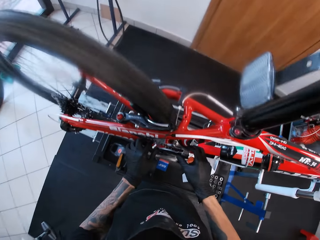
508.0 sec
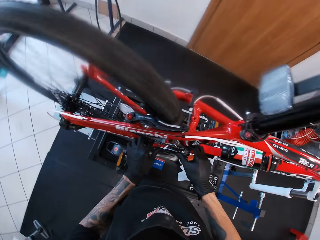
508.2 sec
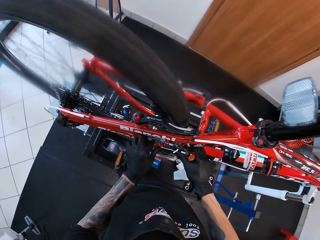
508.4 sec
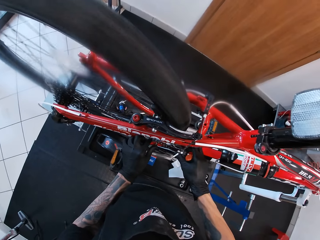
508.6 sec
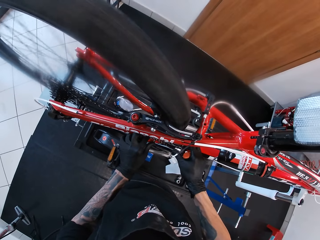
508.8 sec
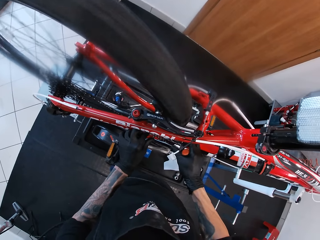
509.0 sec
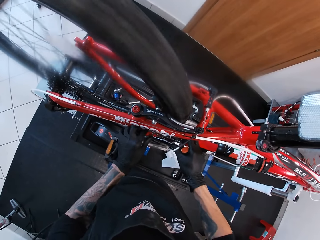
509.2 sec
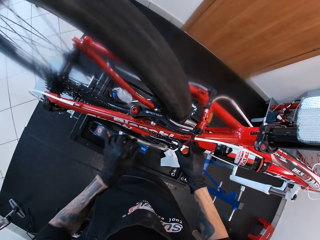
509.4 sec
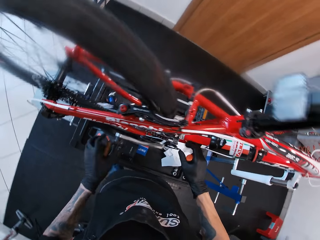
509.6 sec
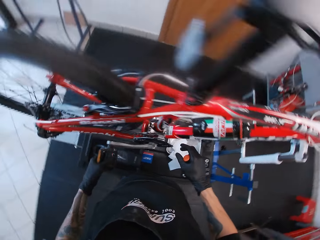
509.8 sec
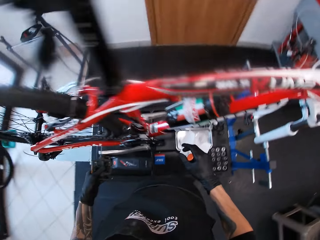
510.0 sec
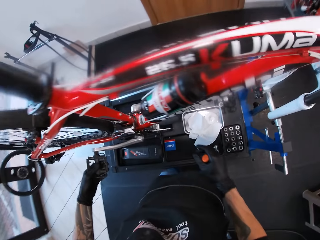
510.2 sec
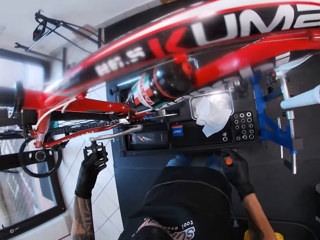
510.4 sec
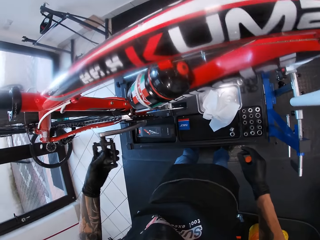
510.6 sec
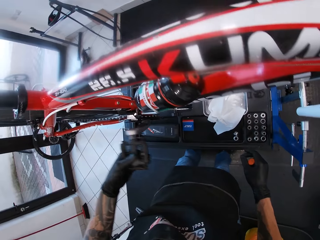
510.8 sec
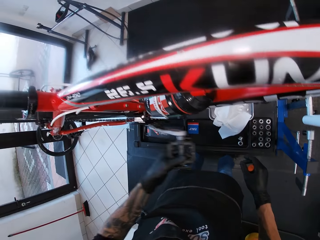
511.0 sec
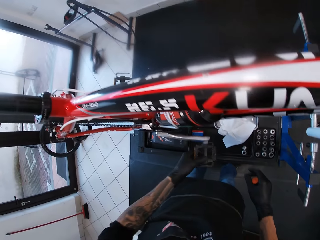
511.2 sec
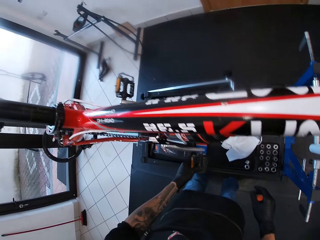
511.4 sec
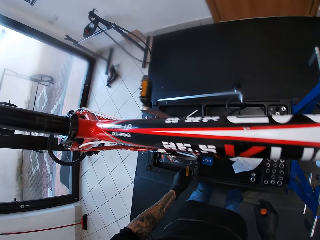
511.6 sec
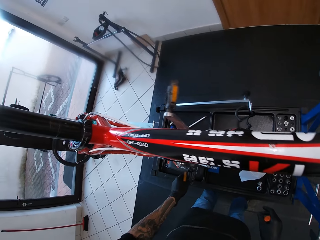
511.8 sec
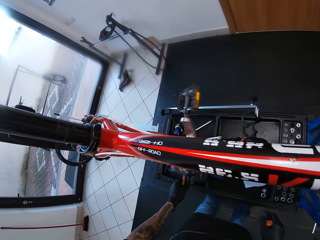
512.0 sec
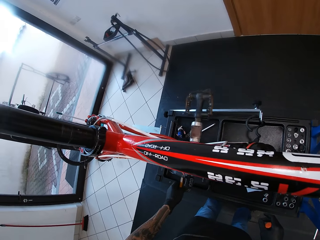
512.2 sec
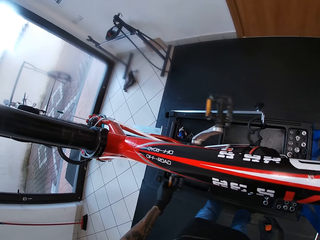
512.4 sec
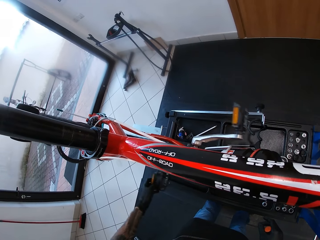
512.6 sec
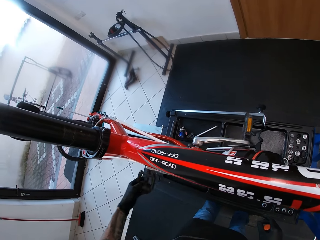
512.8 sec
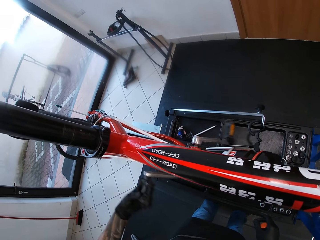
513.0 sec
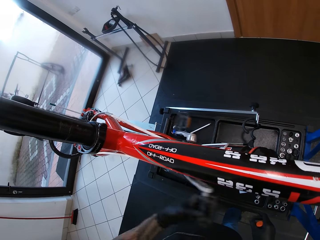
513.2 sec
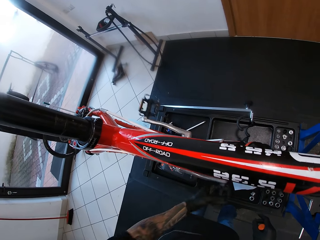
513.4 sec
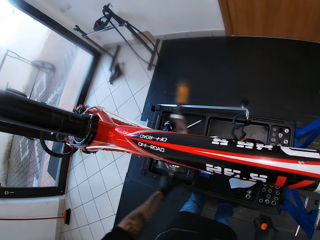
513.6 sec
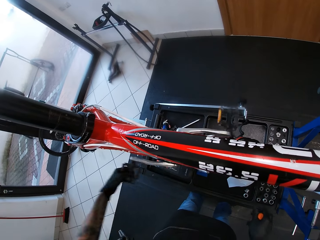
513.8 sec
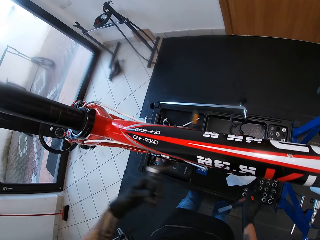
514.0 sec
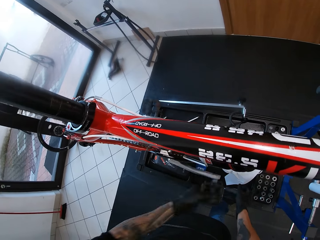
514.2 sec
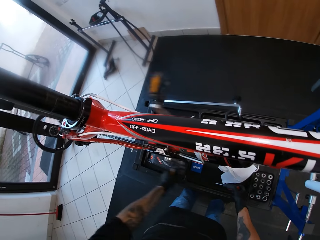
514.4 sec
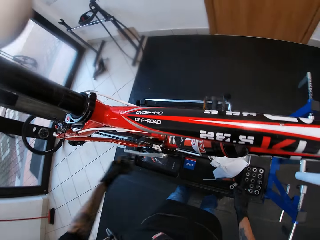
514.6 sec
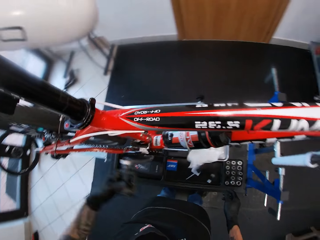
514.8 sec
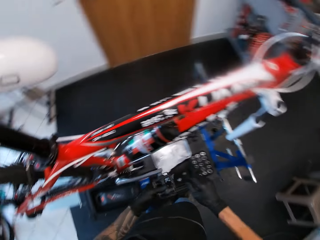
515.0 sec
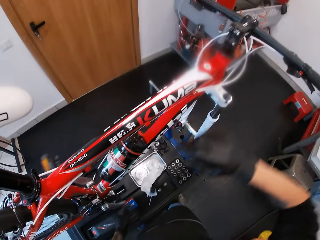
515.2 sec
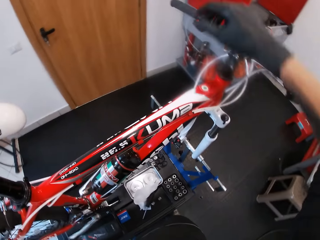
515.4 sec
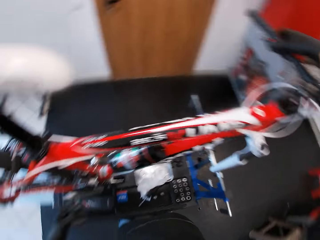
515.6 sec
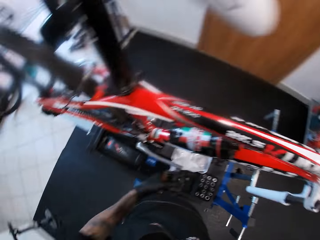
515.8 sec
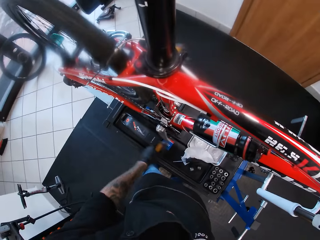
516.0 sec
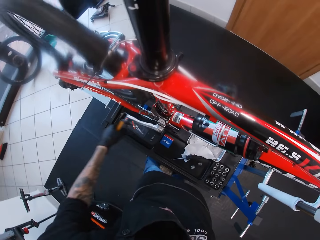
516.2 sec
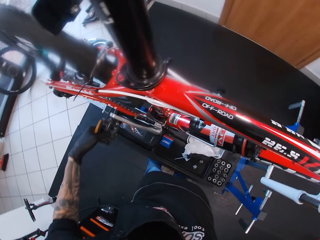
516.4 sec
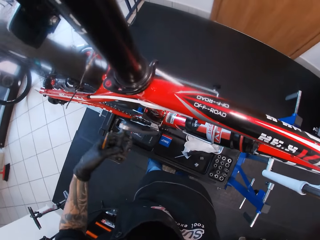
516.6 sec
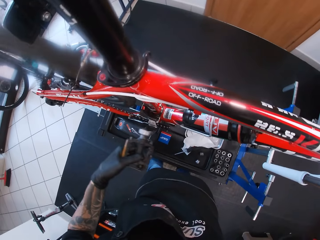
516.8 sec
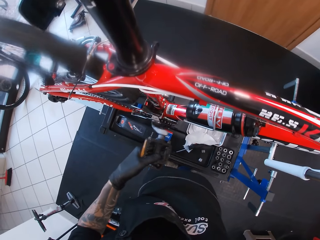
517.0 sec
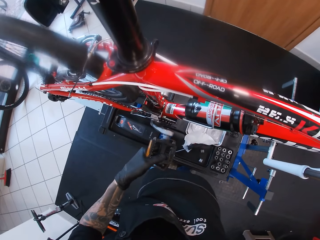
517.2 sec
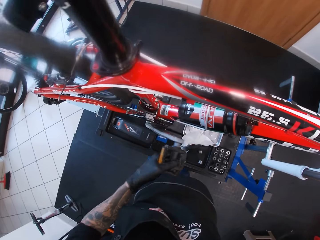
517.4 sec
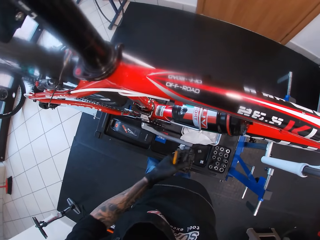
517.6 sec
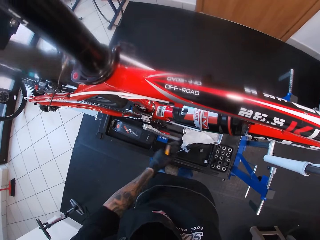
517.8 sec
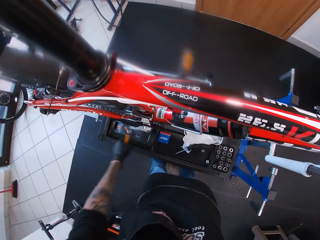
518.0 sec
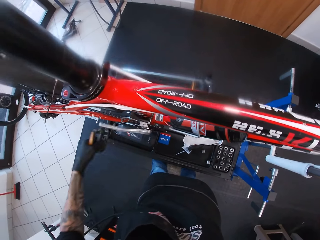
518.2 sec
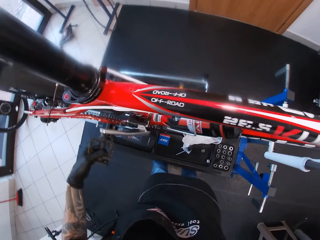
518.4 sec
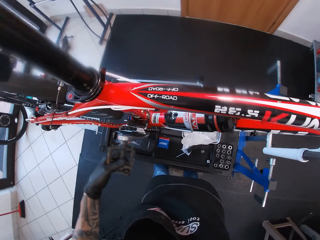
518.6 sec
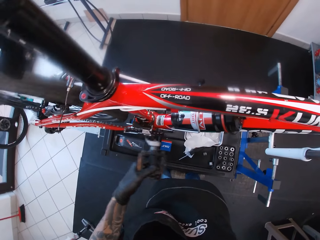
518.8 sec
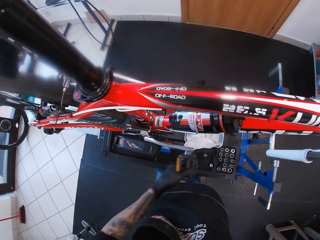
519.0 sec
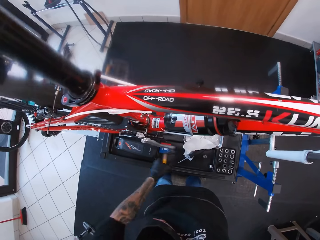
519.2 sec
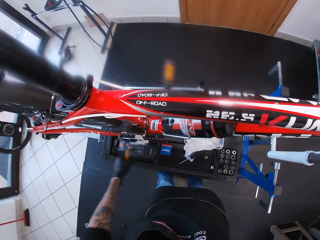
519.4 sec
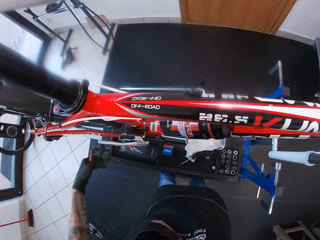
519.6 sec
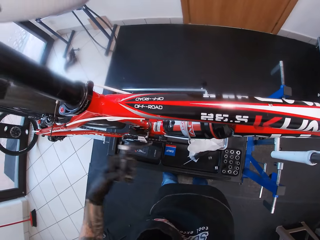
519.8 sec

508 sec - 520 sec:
The camera wearer touches the bike chain. He adjusts the front derailleur with both hands. He rolls the bicycle pedal or pedal crank arm with his left hand. He holds the pedal crank arm. He drops the screwdriver in the box on the bicycle repair stand with his right hand. He raises his hand, touches the handle grip bar and rotates the pedal crank arm.

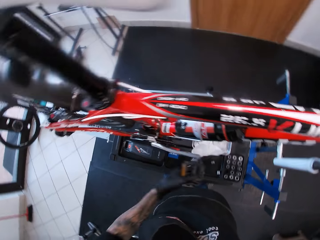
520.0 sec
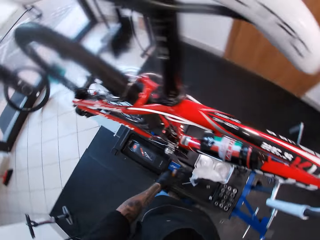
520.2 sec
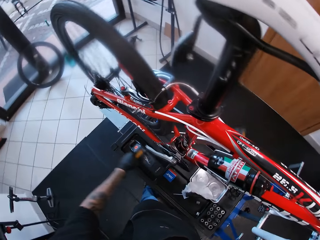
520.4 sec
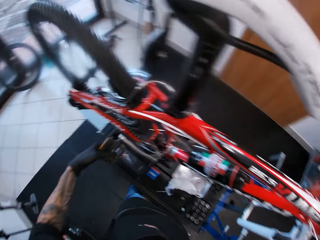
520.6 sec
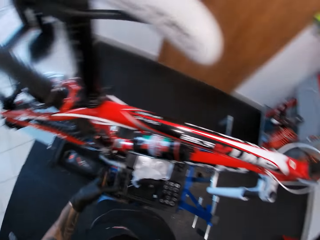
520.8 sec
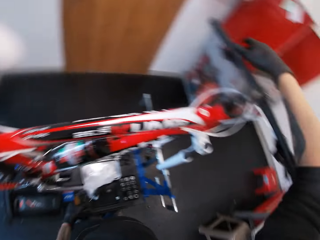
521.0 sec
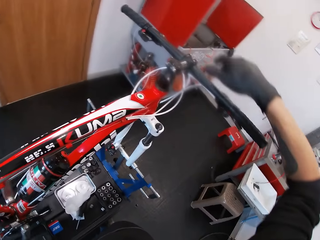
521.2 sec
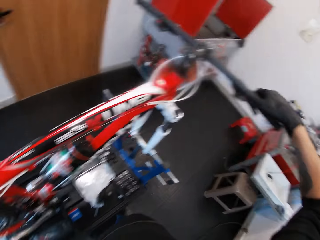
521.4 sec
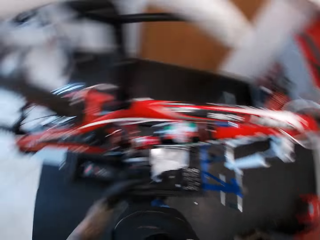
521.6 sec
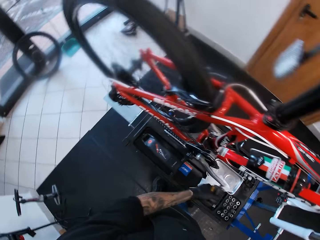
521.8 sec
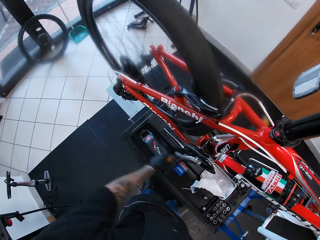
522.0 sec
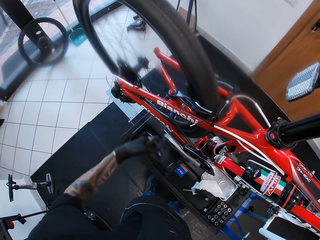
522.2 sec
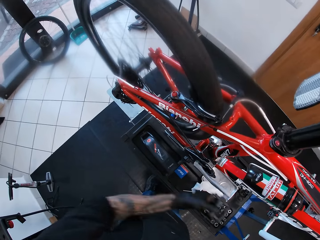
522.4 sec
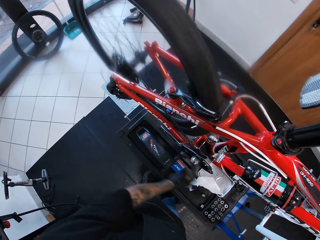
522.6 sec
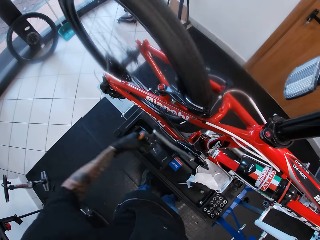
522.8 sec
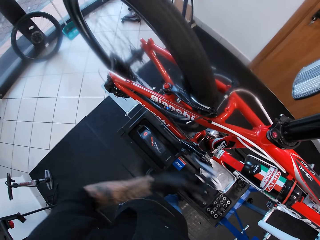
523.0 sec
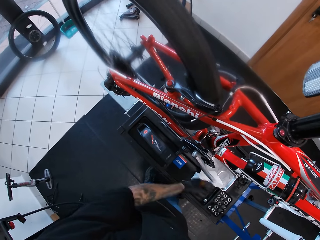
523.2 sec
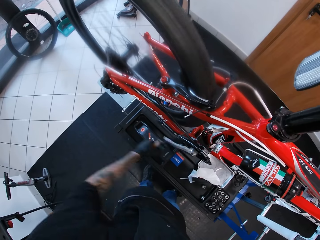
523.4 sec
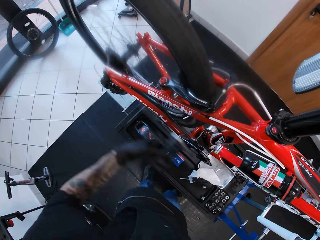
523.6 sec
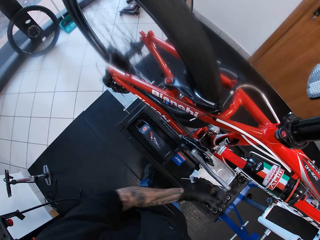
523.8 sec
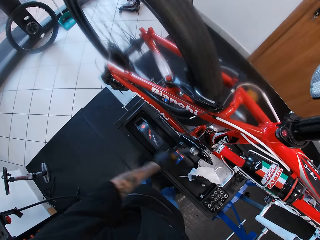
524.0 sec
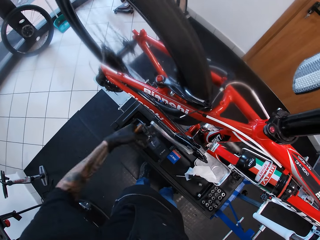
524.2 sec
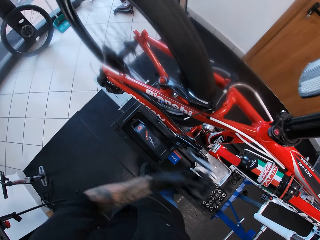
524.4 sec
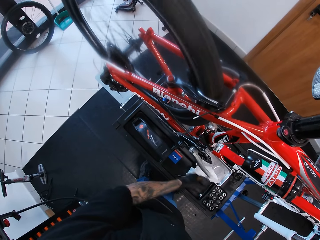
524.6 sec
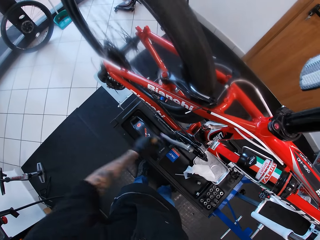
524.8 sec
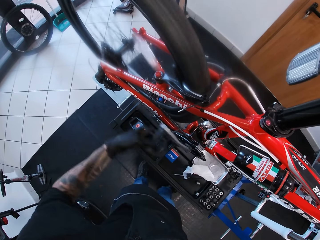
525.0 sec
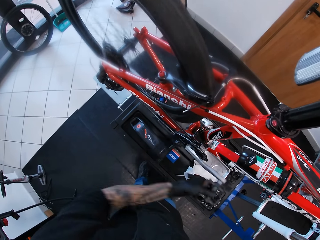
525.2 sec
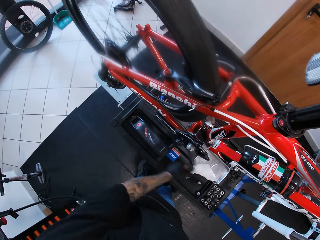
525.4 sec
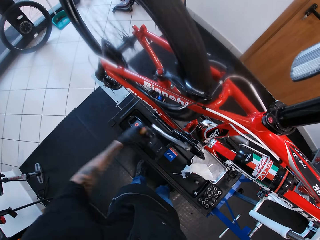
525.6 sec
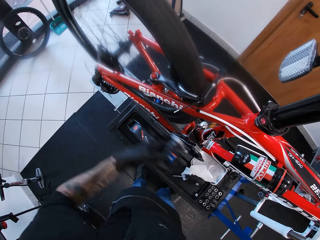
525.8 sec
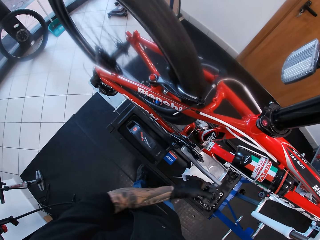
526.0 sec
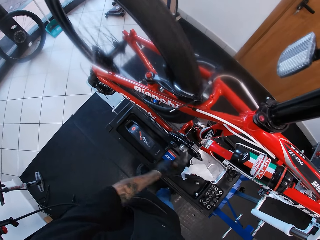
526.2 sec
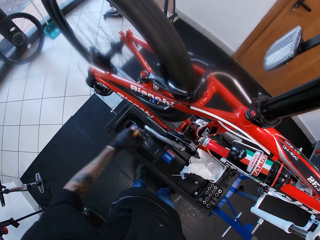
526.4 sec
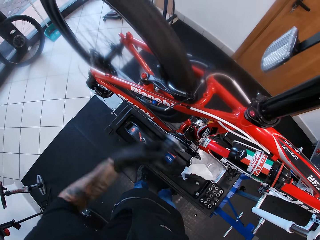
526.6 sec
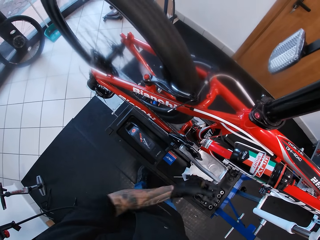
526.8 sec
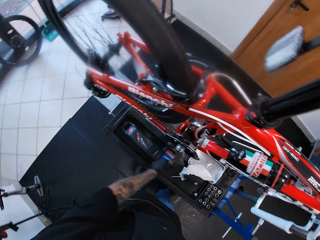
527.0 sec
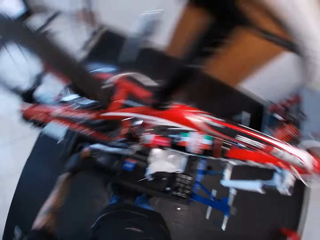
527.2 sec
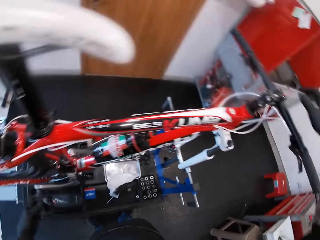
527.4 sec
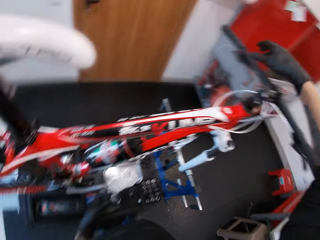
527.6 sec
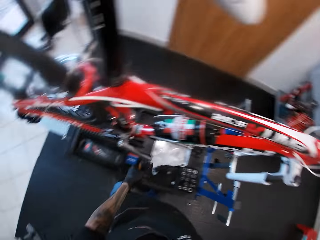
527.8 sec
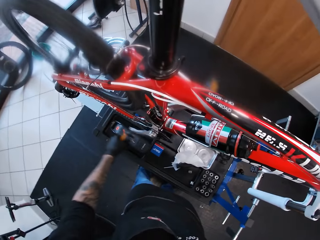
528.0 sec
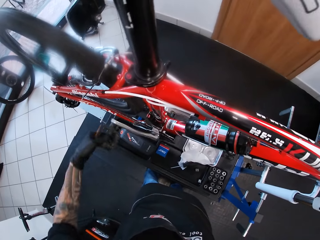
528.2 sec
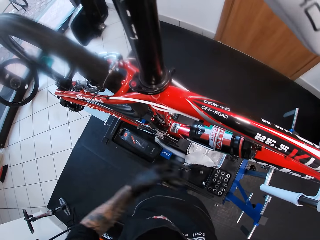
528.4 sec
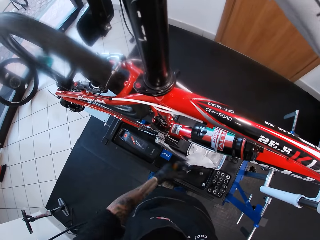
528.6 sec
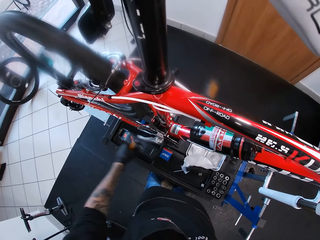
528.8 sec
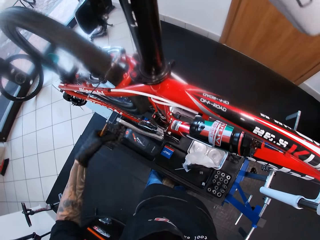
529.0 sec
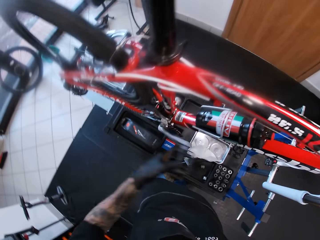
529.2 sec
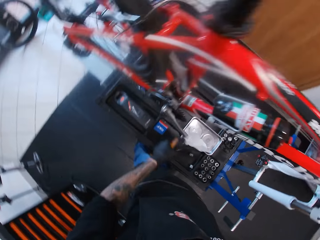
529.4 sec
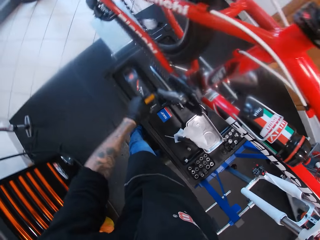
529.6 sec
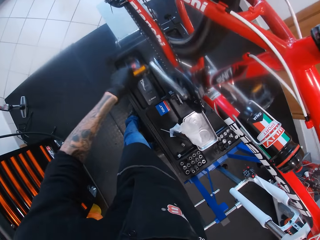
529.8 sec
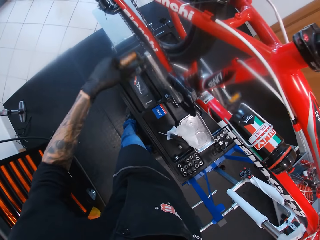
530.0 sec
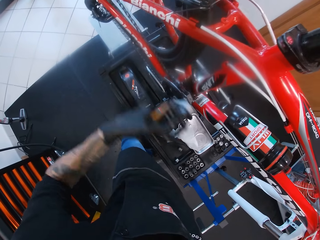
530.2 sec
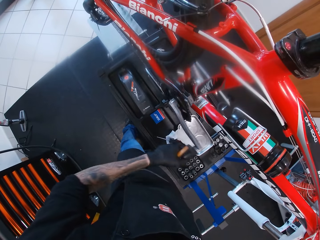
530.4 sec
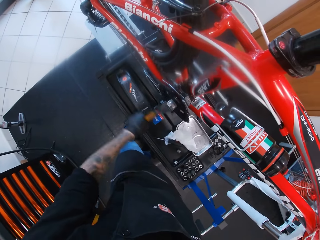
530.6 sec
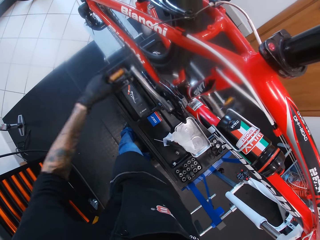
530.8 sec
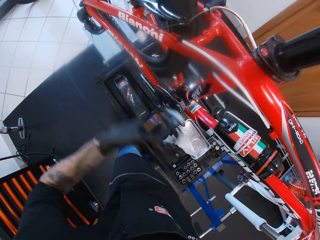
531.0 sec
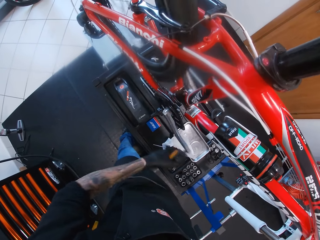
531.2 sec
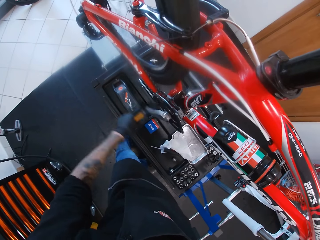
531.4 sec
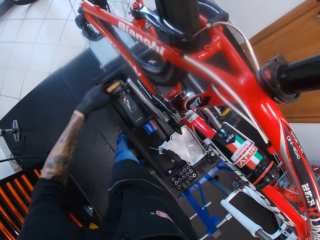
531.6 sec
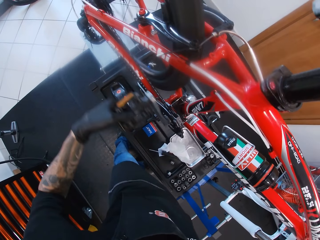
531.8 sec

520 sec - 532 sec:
The camera wearer moves a hand on the handles. They rotate the pedal crank arm. They move a hand on the handles. They rotate the pedal crank arm.
